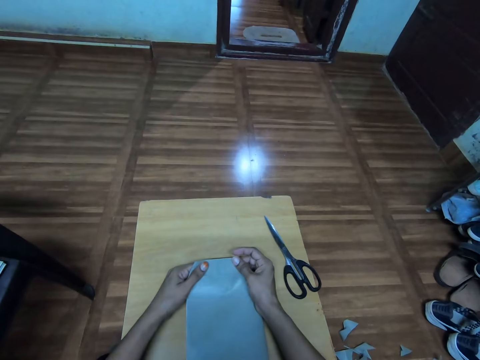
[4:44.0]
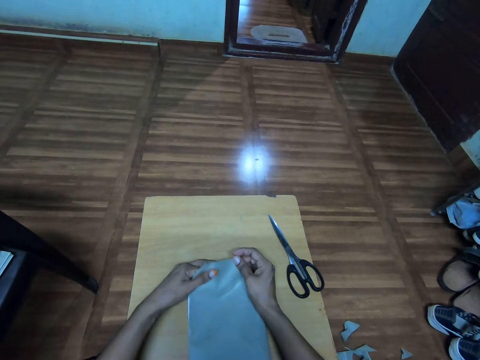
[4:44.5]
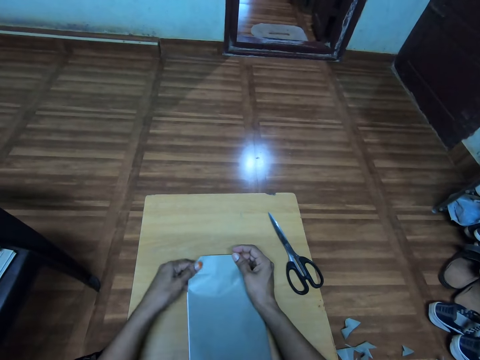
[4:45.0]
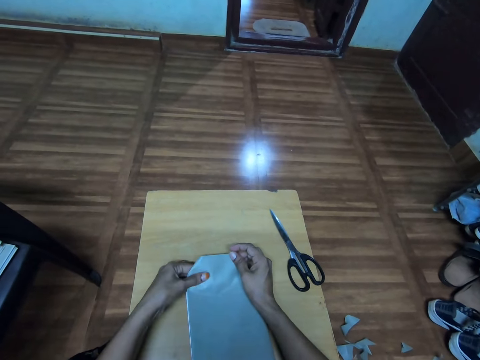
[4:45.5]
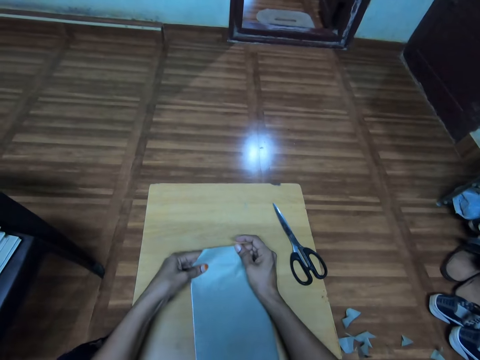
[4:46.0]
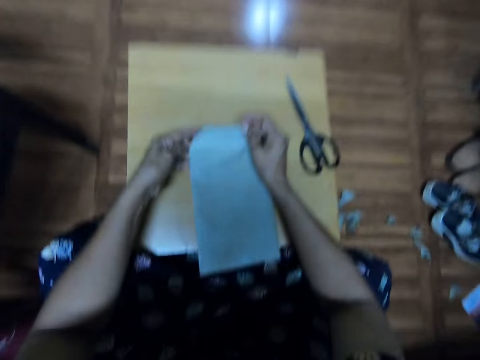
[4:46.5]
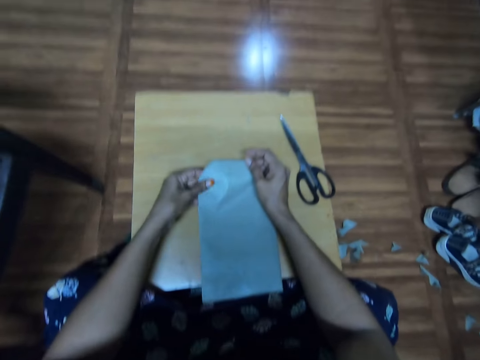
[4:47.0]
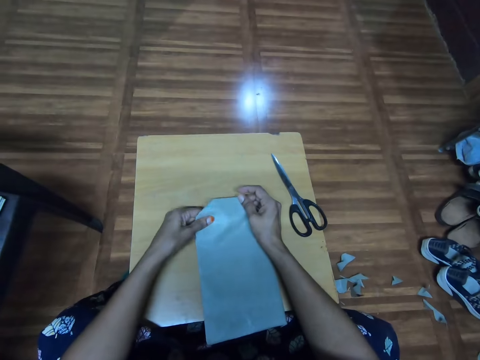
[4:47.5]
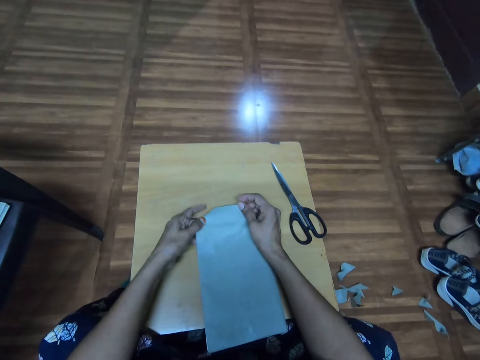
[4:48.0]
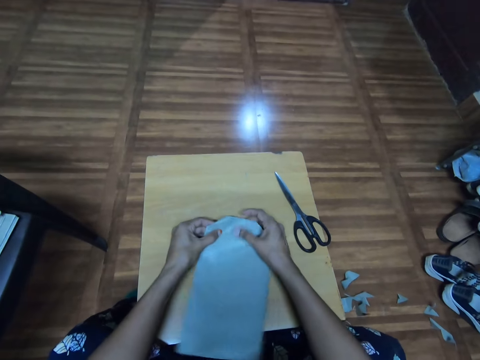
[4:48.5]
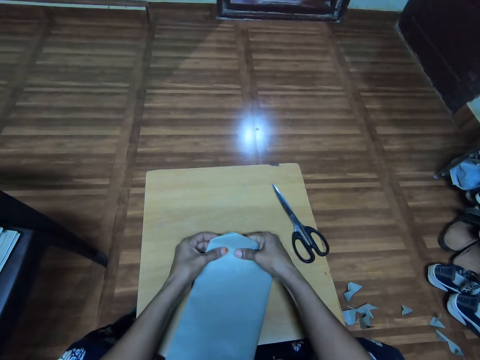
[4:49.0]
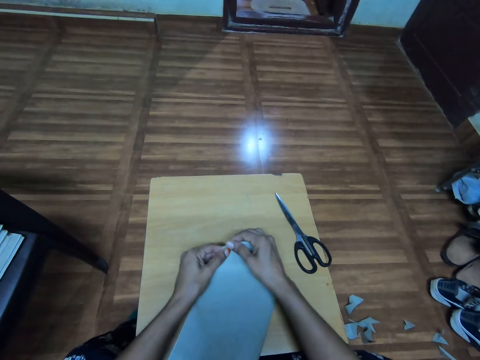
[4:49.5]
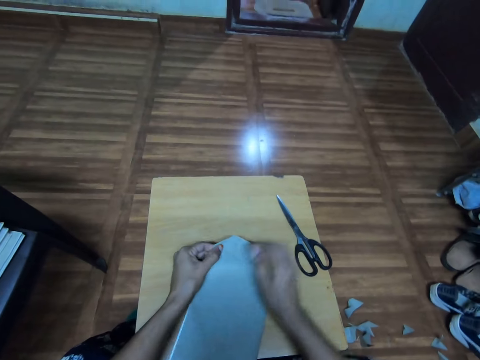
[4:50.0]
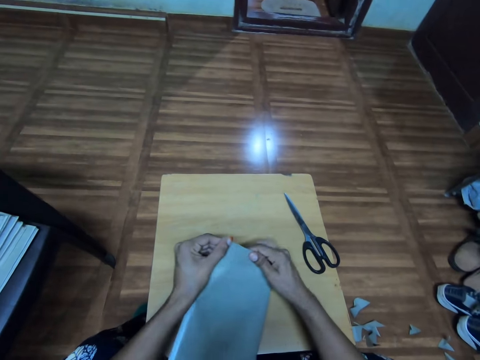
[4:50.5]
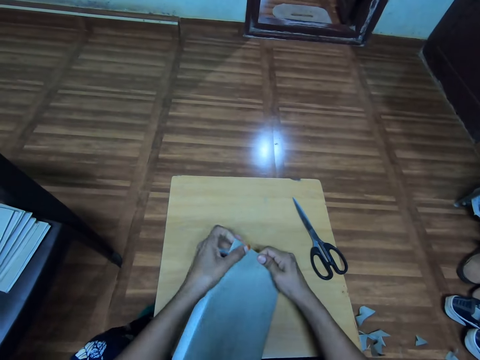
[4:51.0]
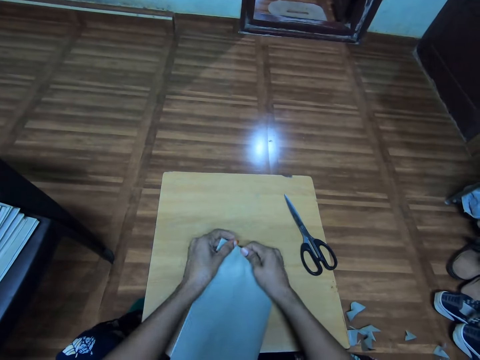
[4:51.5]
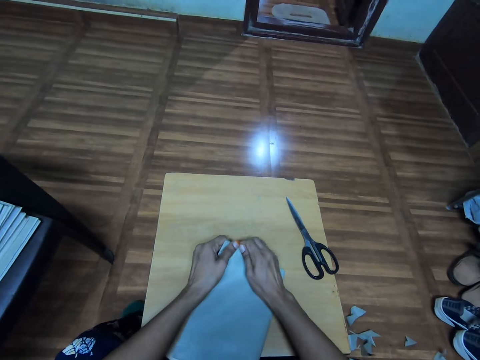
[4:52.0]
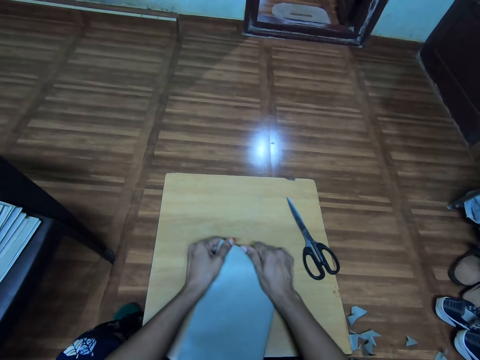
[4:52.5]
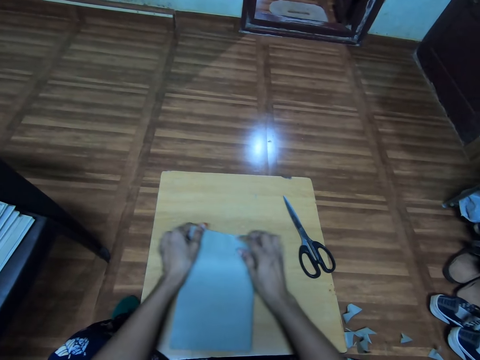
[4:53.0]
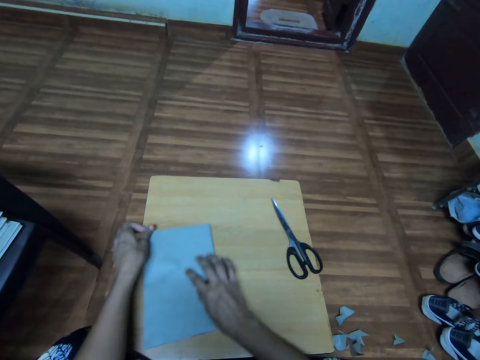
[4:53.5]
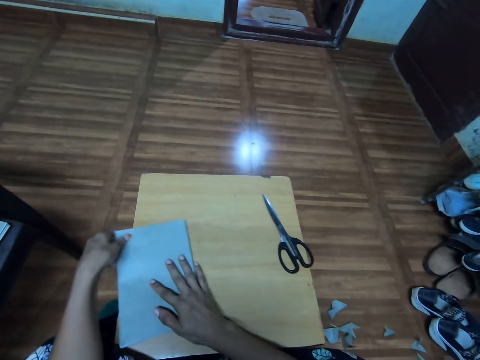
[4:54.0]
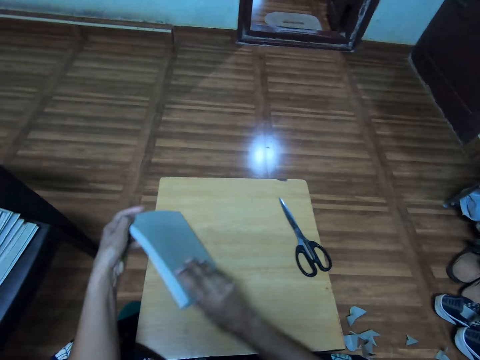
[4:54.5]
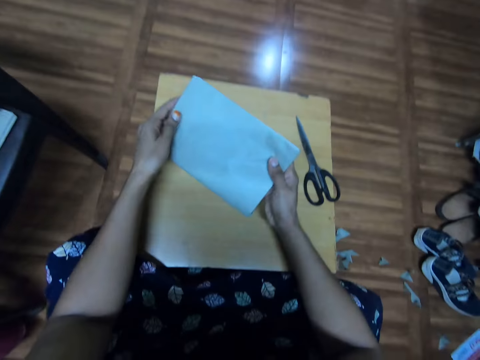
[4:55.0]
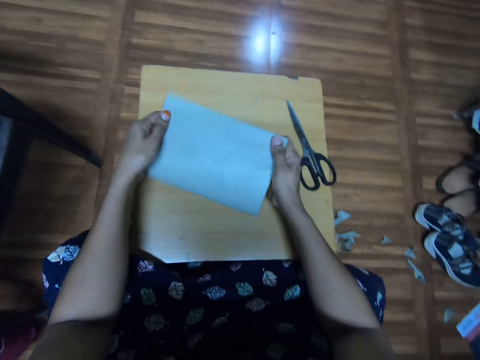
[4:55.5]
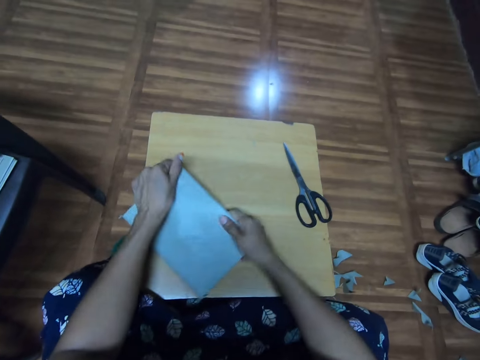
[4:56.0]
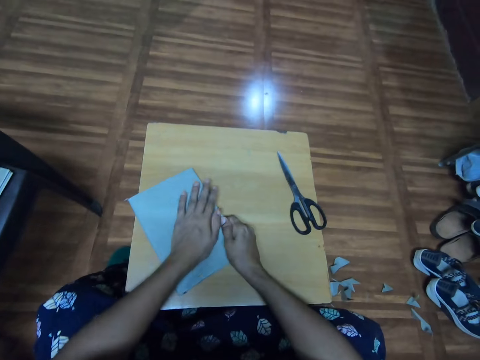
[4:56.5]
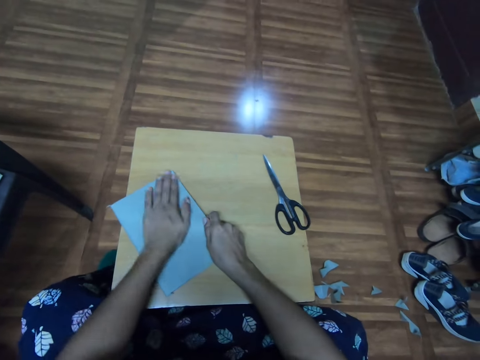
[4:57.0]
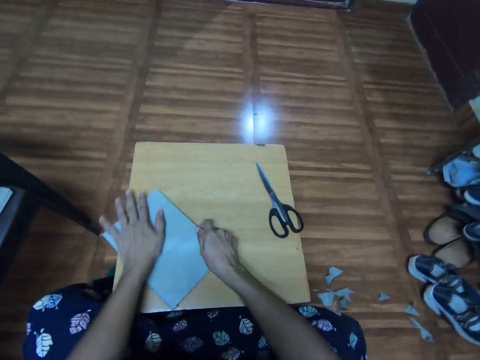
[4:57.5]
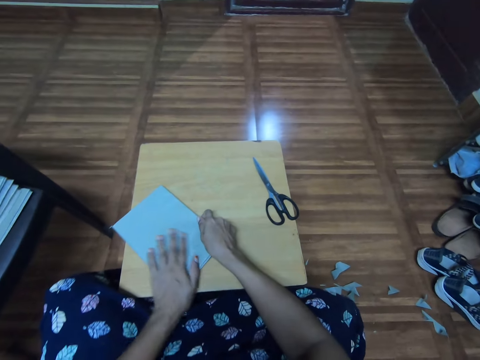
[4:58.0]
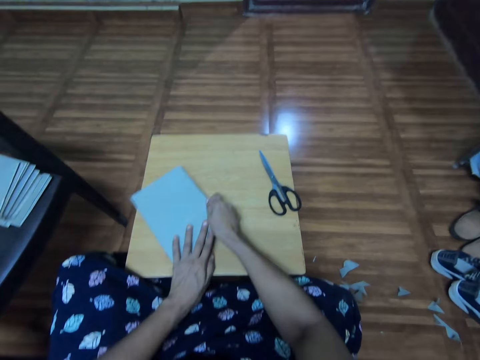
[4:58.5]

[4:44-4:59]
The camera wearer adjusts the cover. They touch the cover and fold the cover. They turn the book. They pick the book from the table, hold the book and put the book on the table. They touch the book cover. They move a hand on the book.

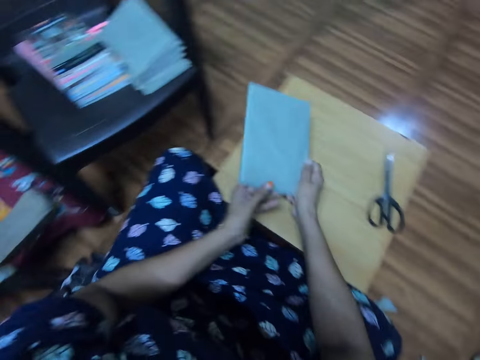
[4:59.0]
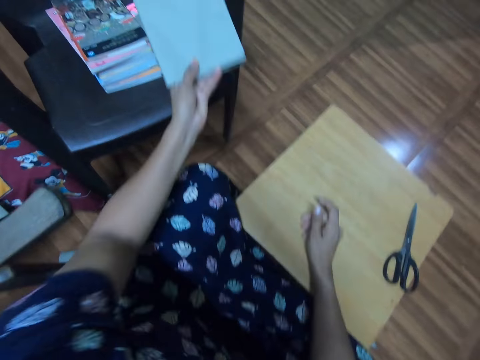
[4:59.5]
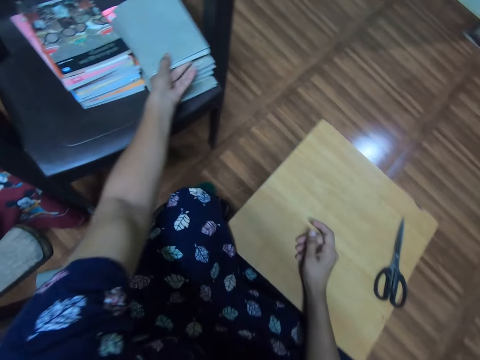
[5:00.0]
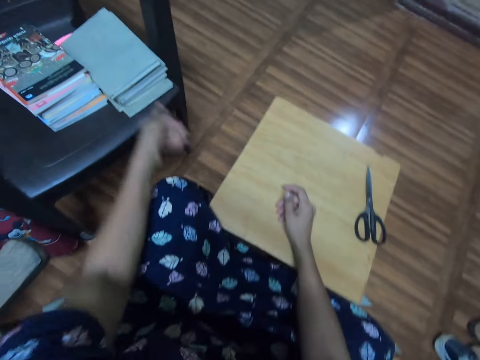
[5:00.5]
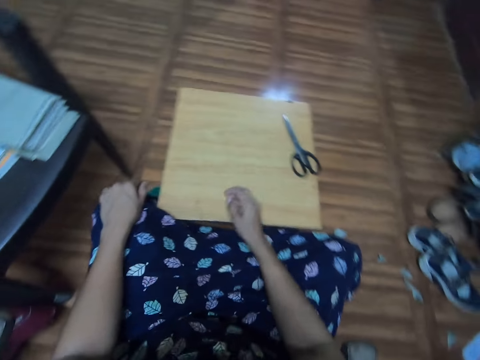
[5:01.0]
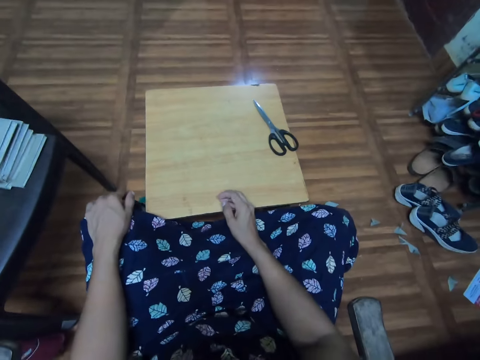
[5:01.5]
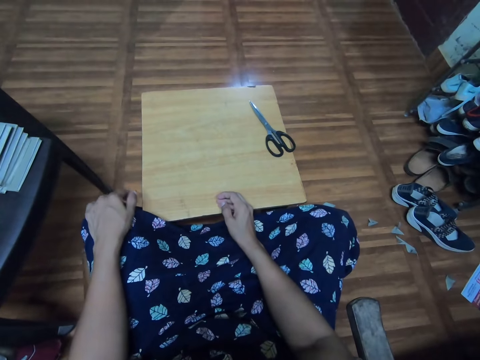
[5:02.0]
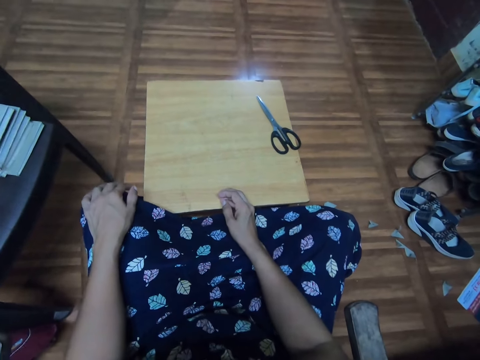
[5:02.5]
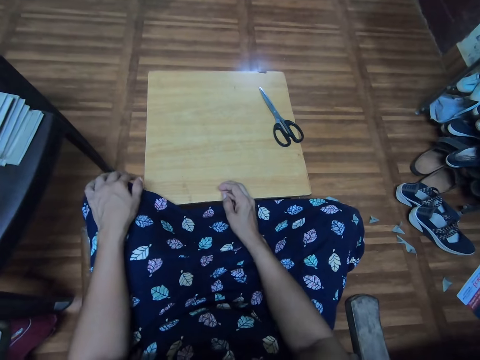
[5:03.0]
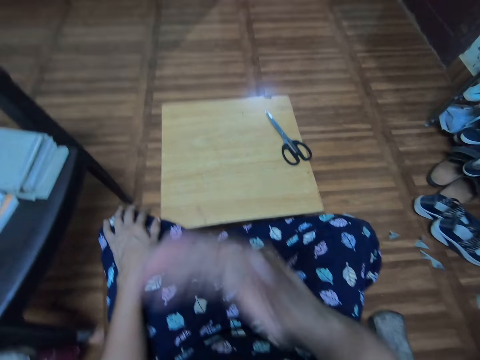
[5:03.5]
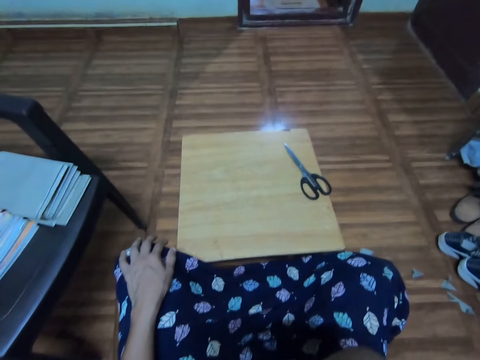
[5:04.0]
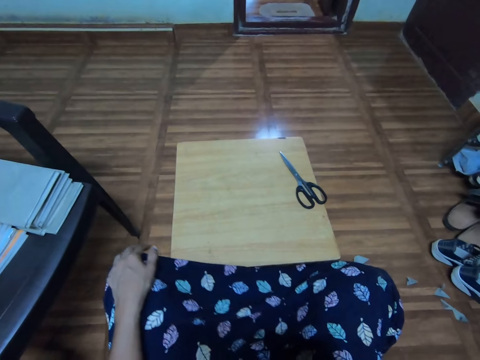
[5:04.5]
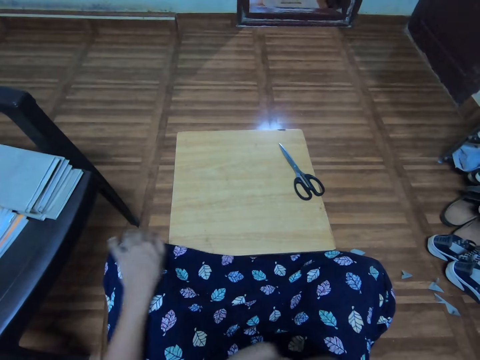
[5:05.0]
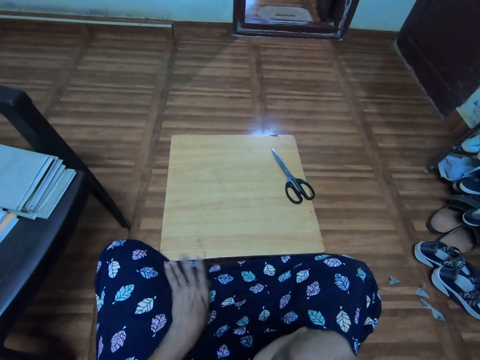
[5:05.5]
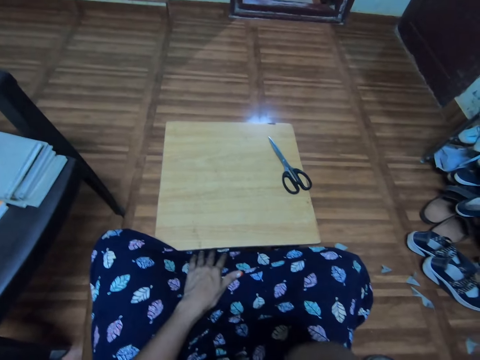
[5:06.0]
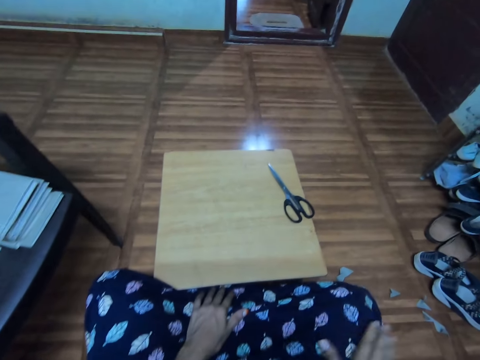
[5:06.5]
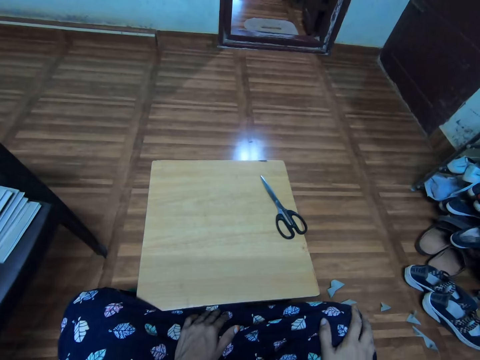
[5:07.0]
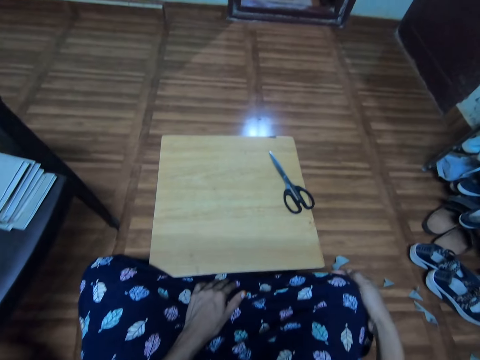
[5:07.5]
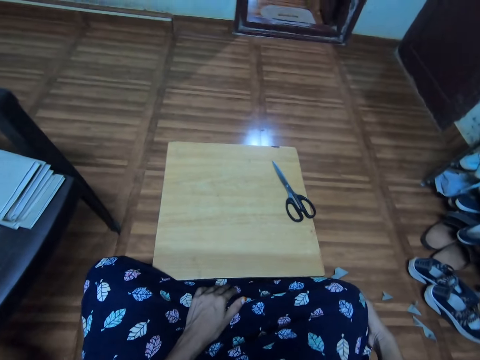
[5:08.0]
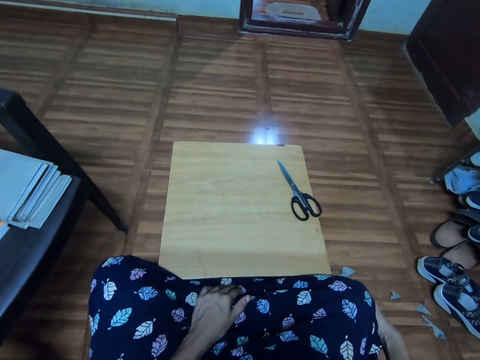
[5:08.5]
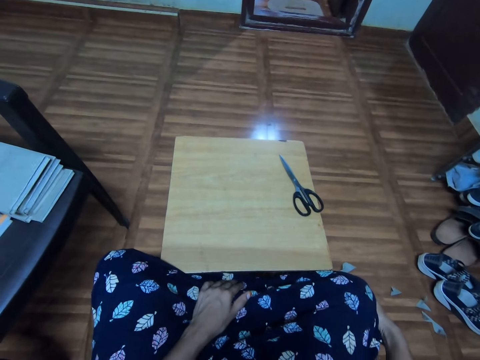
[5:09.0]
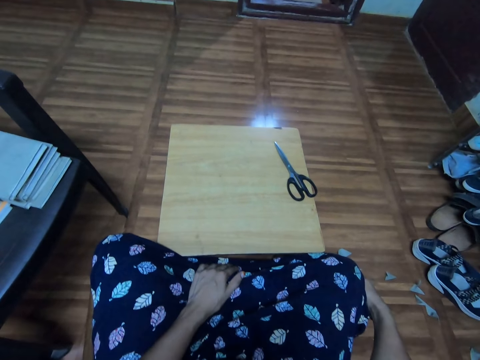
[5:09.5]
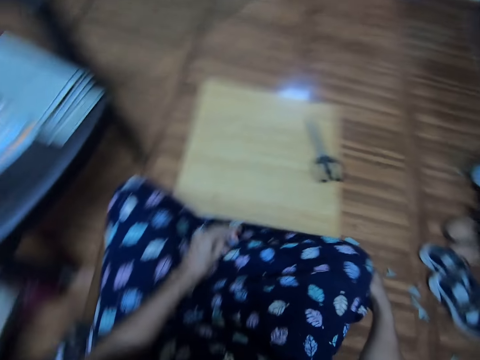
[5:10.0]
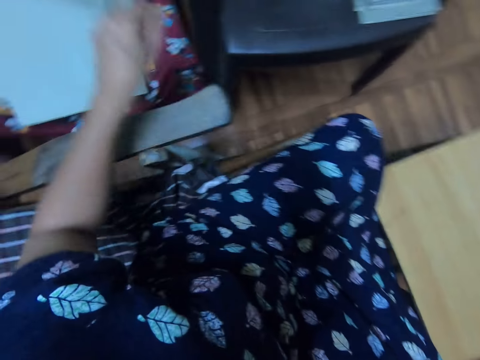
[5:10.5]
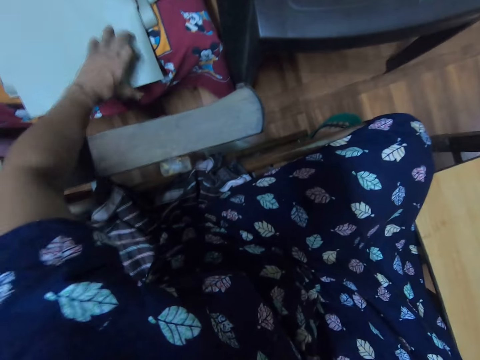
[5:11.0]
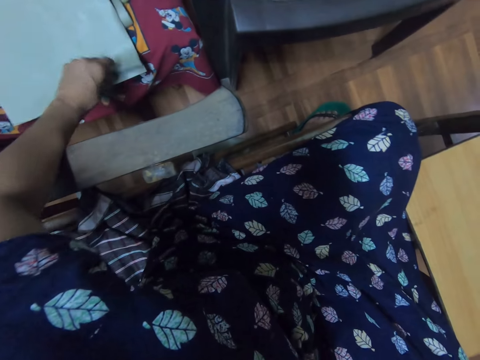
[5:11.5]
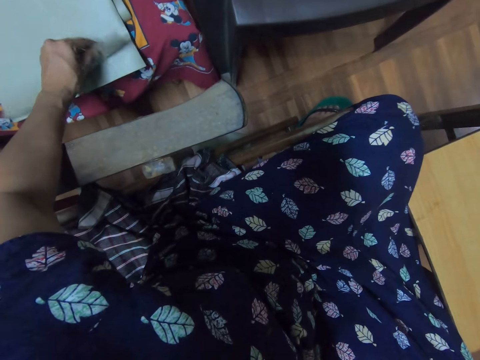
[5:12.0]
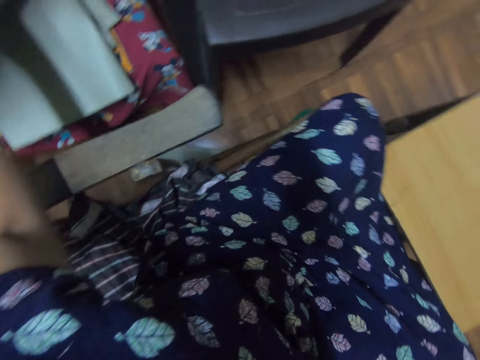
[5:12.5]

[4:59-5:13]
The camera wearer looks around. They pick the book from the table and put the book on the other book. They look around. They look around again. They lift the hand up. They place the hand on their lap. They pick the cover from the table.
